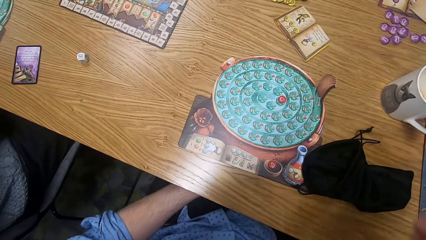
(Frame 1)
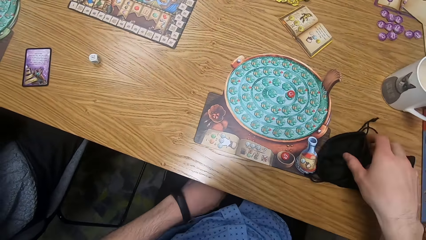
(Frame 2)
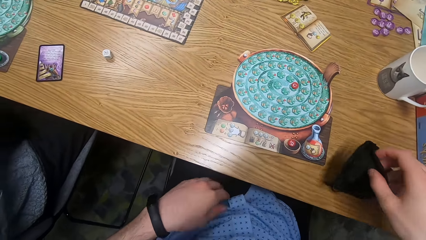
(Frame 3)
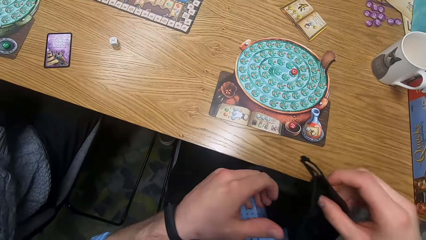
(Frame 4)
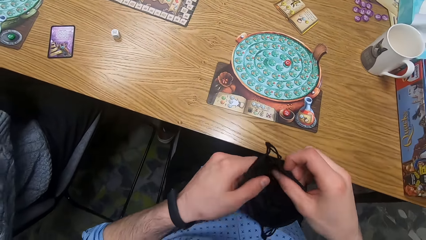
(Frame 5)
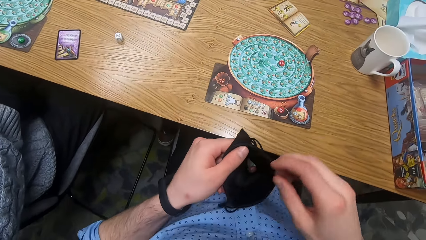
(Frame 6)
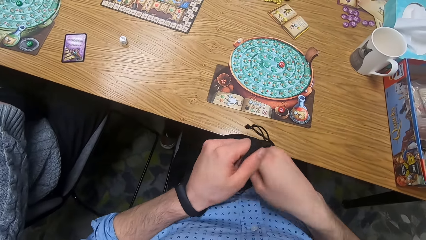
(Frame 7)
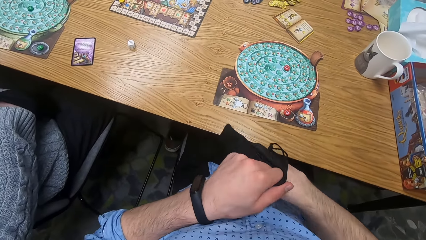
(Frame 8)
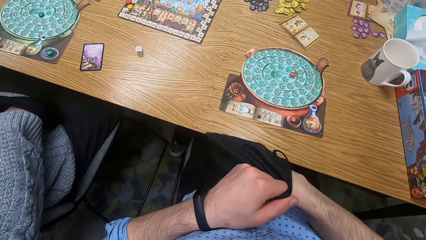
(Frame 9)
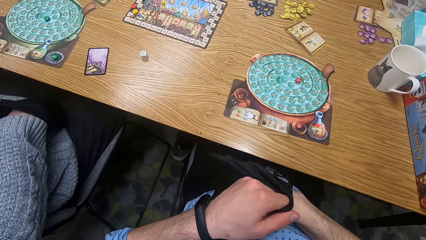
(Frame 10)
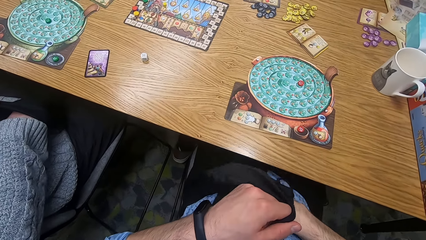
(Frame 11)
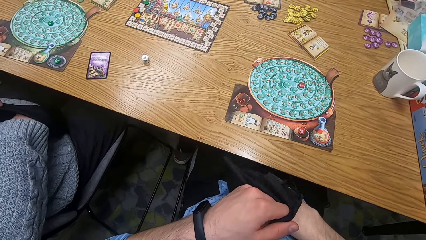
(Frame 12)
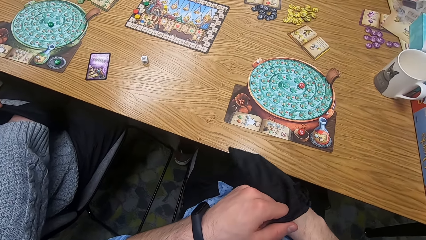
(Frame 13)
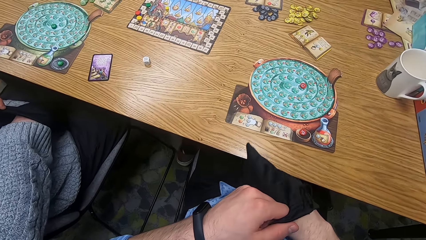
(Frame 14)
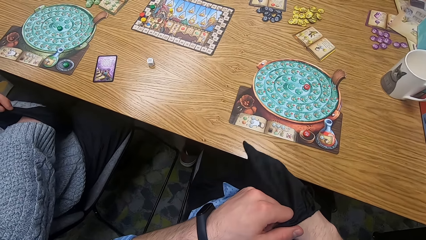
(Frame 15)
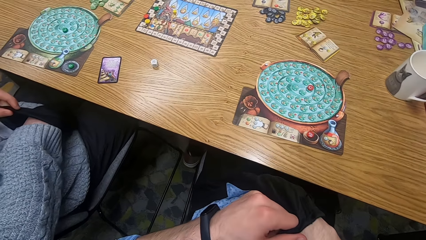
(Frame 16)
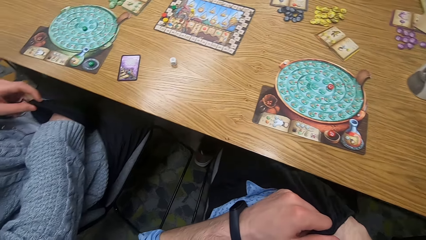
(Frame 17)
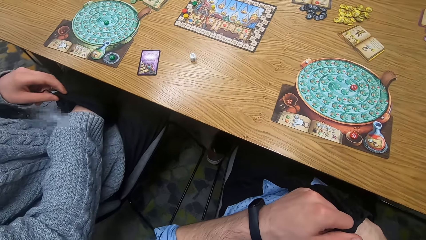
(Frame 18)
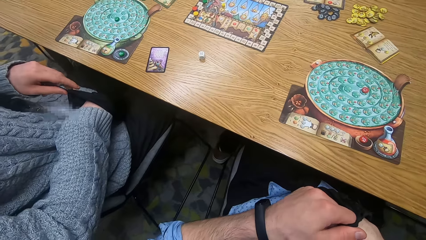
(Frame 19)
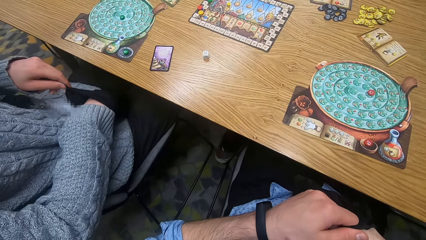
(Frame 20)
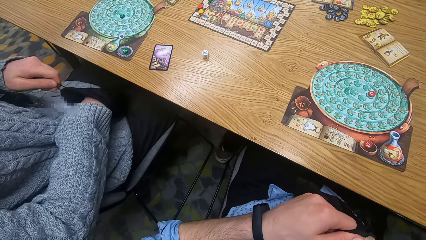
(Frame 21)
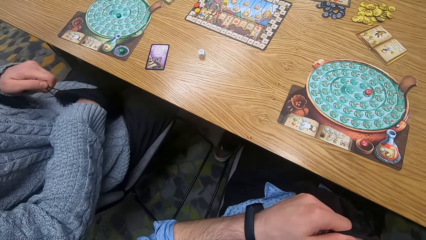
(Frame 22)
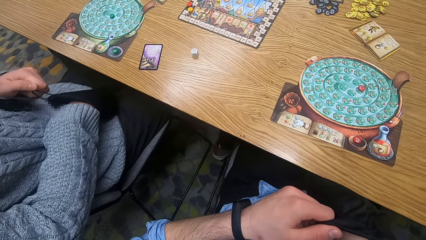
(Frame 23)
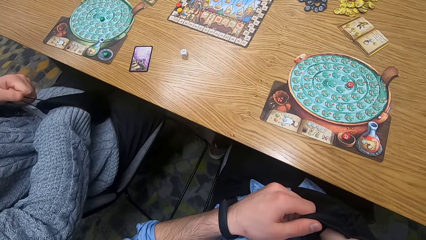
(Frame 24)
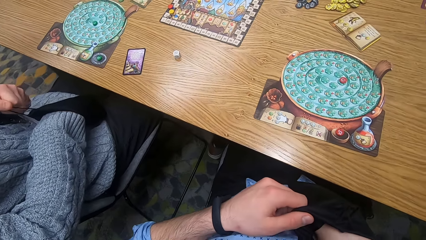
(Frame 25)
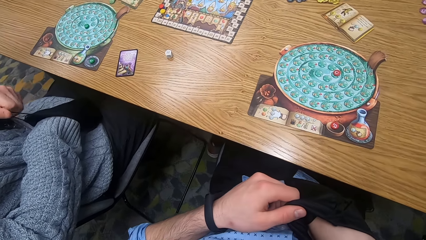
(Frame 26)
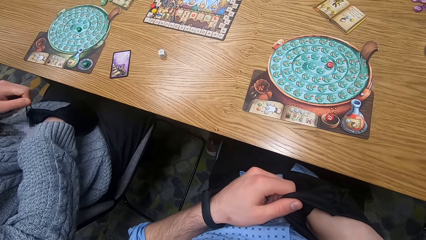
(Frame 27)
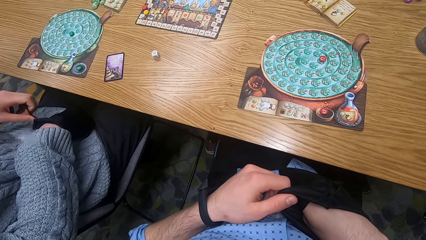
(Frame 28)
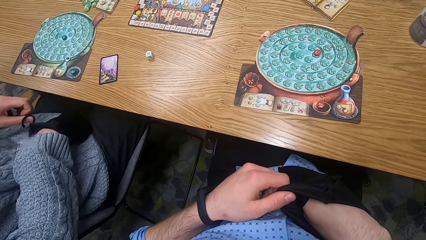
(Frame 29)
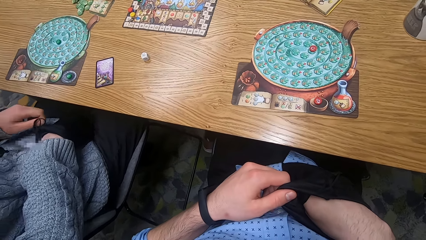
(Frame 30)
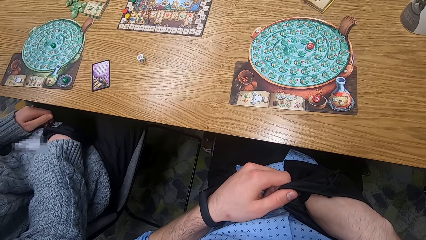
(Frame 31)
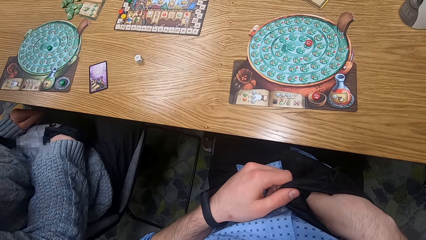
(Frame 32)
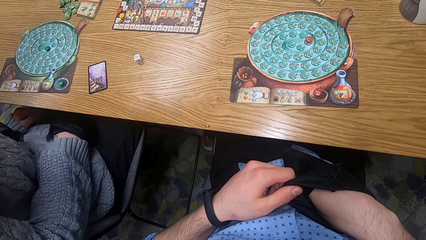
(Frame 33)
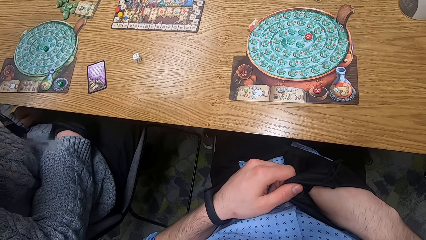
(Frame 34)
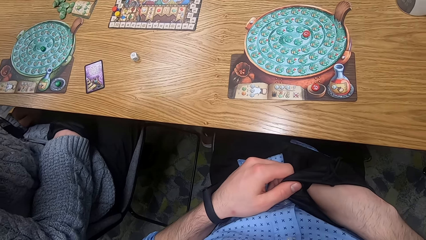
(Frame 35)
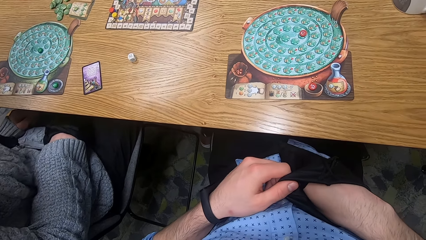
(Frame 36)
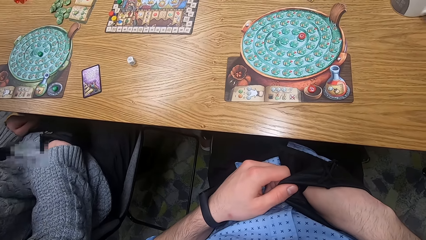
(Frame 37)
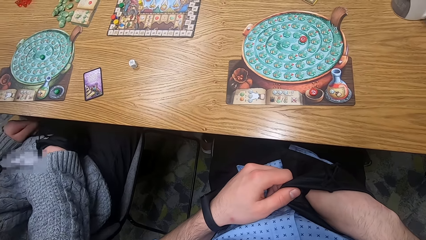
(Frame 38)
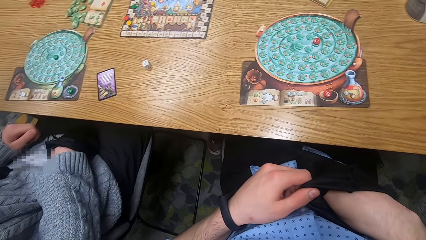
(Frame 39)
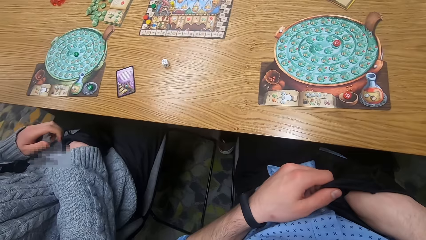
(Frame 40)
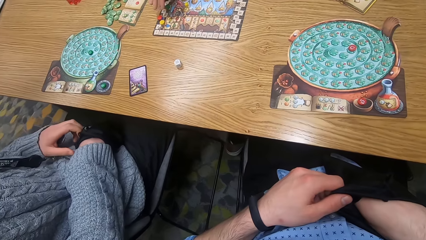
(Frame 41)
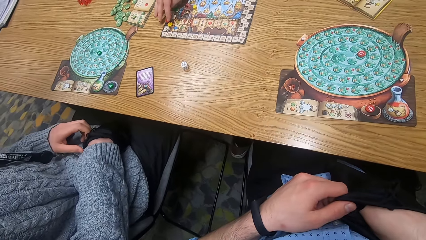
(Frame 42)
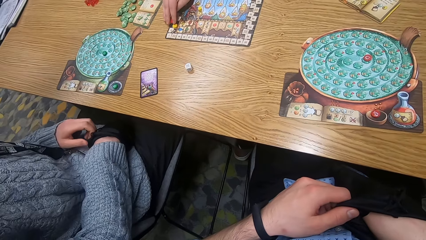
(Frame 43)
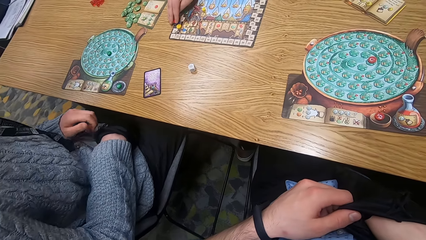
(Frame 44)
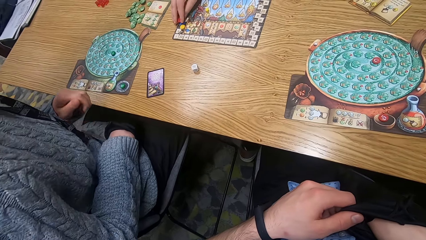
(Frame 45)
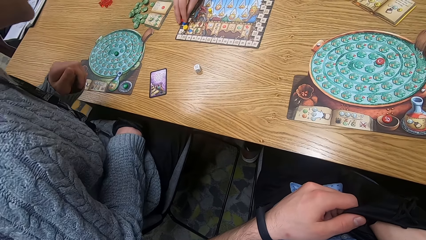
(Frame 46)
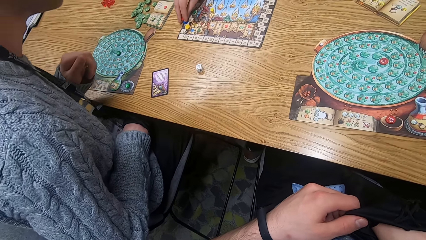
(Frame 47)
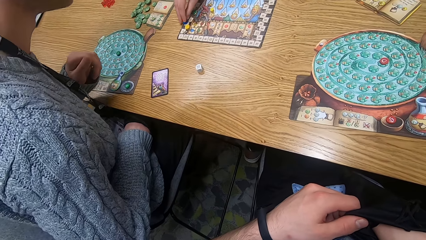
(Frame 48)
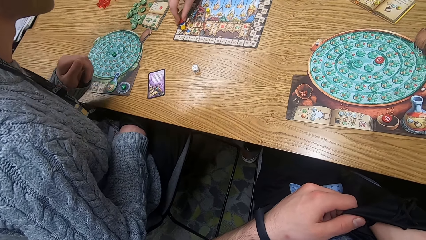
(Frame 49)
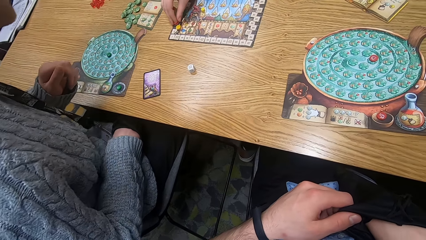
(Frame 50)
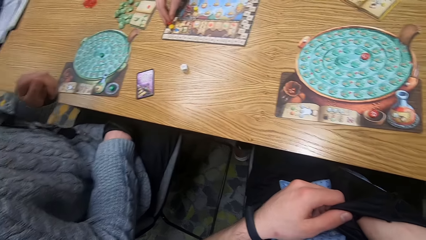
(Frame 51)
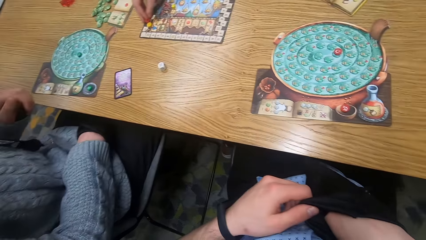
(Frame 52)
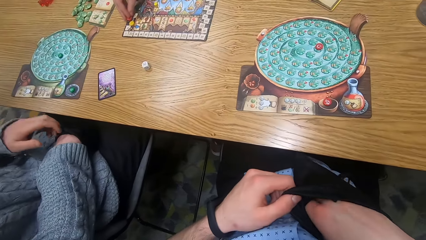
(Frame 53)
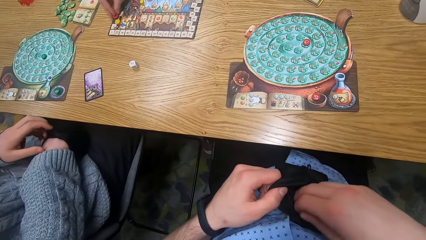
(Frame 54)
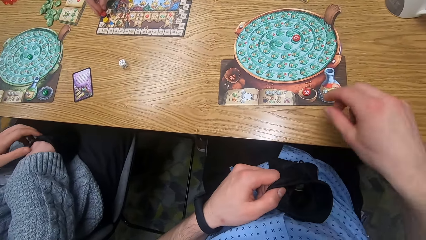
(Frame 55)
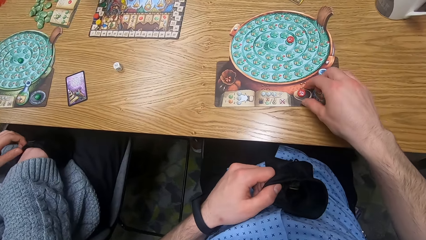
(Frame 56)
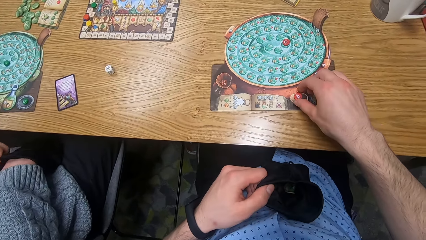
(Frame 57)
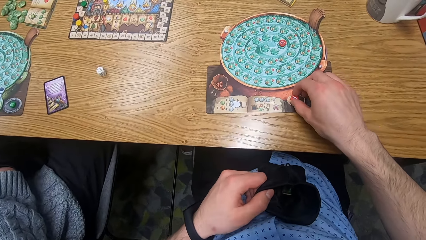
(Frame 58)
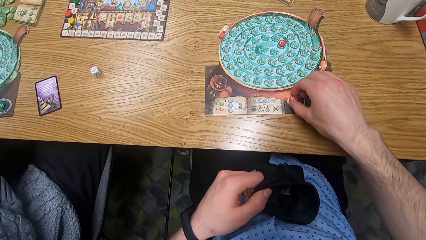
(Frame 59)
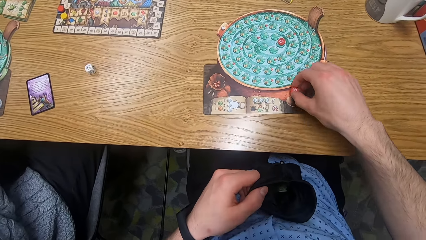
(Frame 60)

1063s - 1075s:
The camera wearer picks up the bag on the table with his right hand. He holds the bag with his hands. He dips his right hand into the bag. He searches the bag. A man touches something on the table. The camera wearer picks up the chip in the flask area of the player board with his right hand. He adjusts an object.

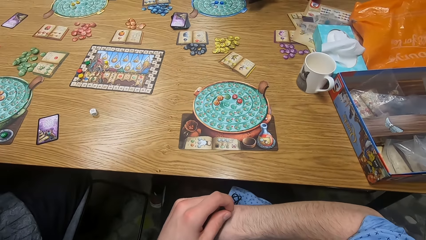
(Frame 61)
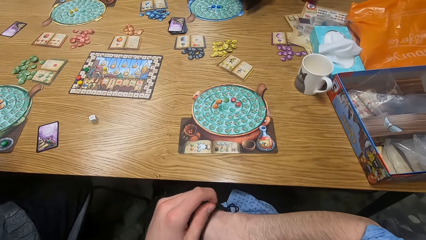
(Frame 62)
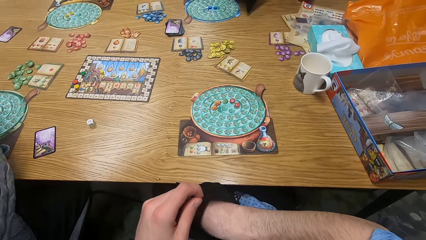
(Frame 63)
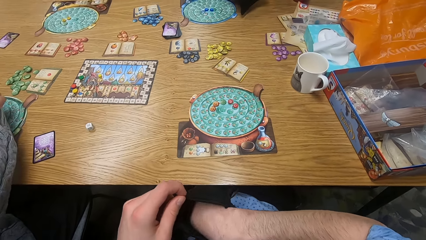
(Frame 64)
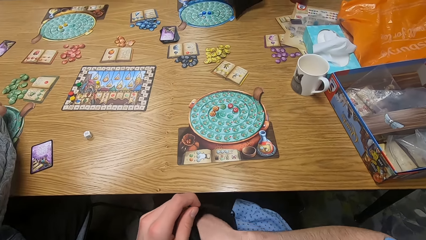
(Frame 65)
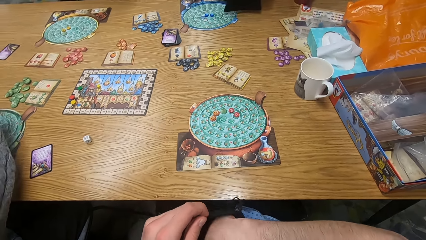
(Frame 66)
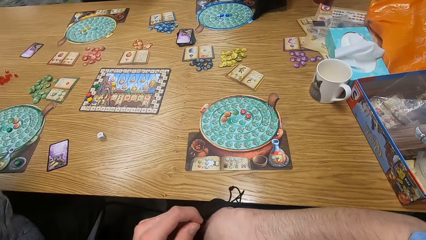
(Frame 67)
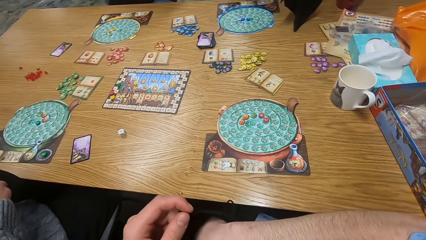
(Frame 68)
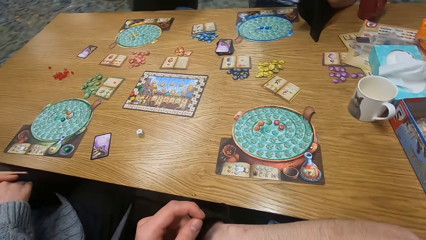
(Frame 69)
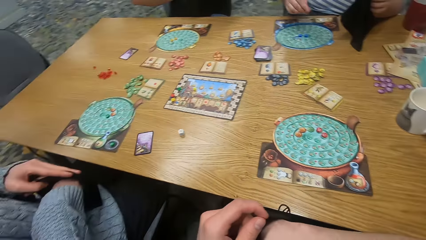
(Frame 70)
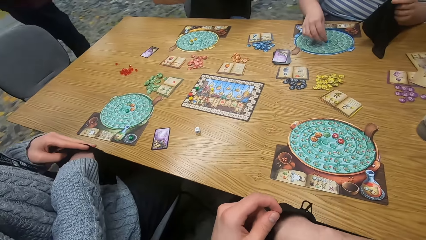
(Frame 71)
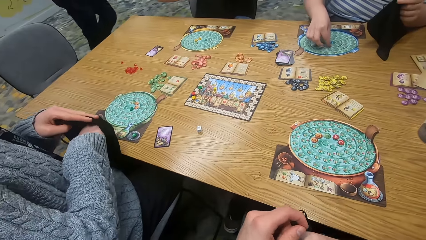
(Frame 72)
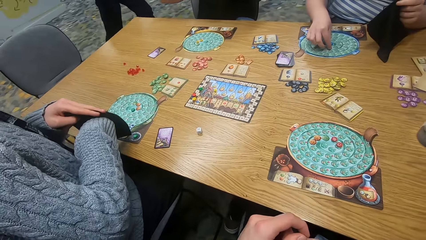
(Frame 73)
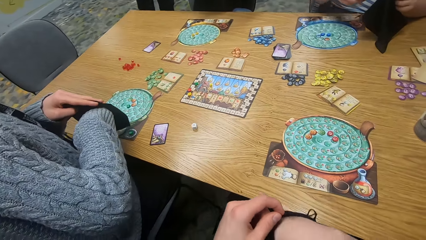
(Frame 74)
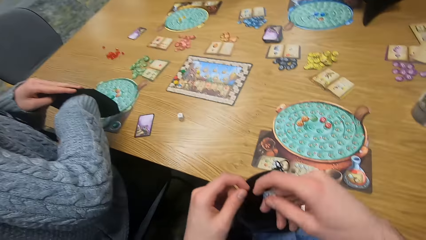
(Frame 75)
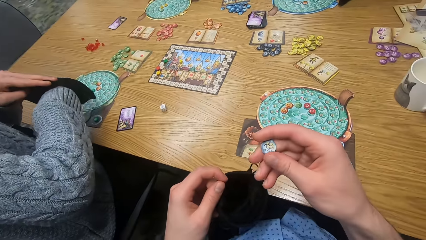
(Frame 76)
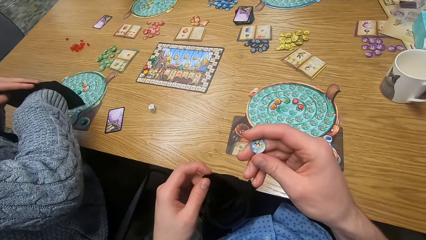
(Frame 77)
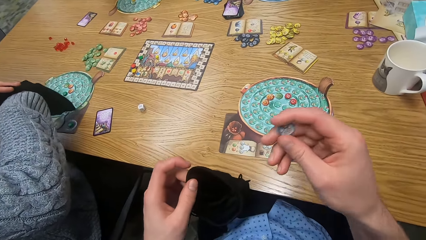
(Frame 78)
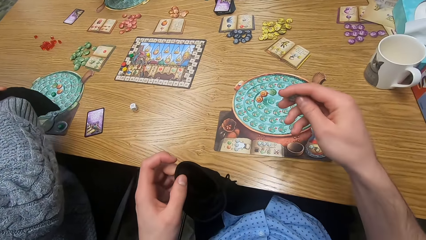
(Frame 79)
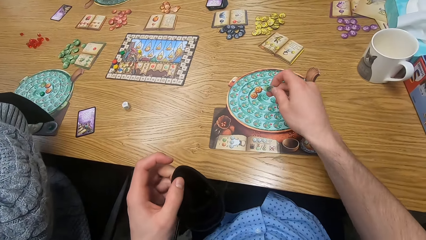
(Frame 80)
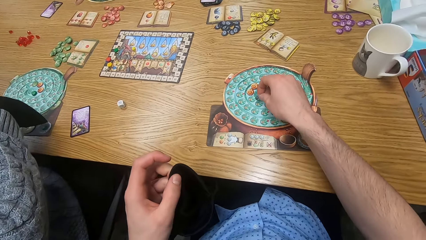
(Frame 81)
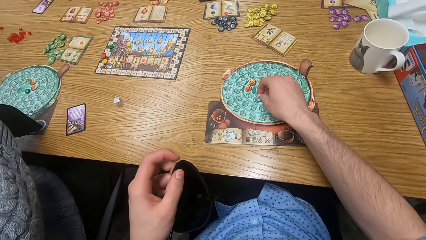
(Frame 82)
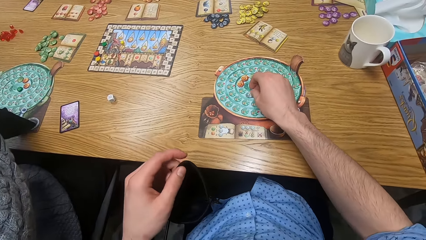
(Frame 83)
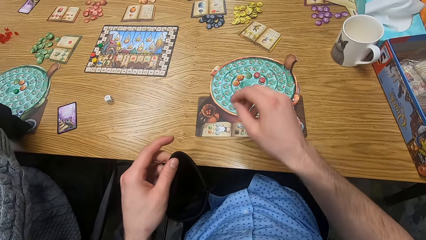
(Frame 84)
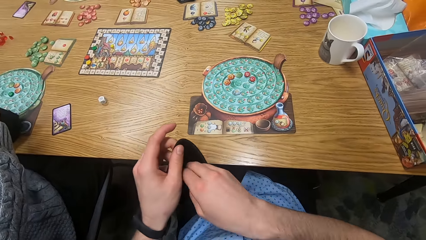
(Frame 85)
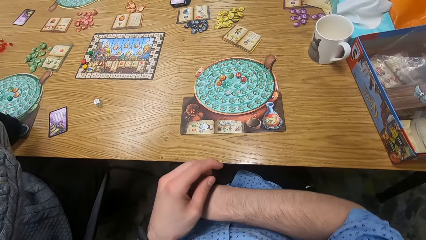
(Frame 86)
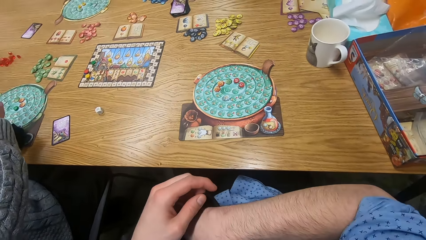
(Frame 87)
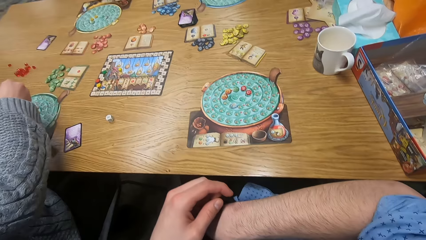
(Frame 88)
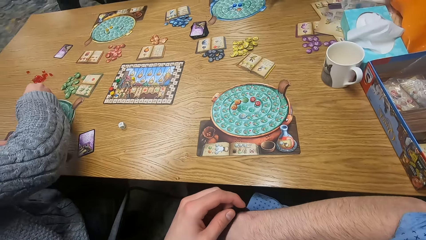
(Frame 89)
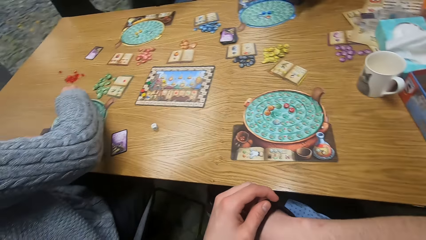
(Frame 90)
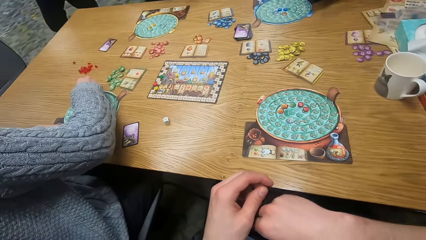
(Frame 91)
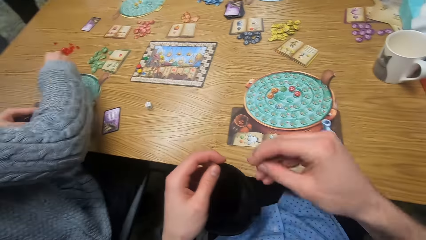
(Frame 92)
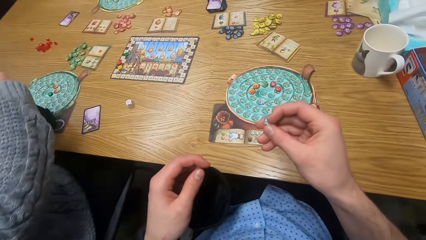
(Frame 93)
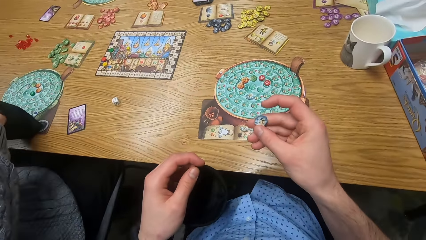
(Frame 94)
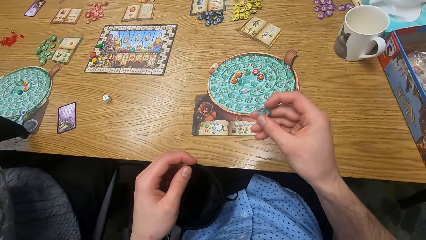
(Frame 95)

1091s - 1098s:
The woman removes a chip from the bag of chips with her right hand. The woman arranges items. The camera wearer places a chip in his right hand on the player board. He drops the chip on the board with his right hand. He picks a chip from the small black bag with his right hand. The woman drops the chip on the board with her right hand.
